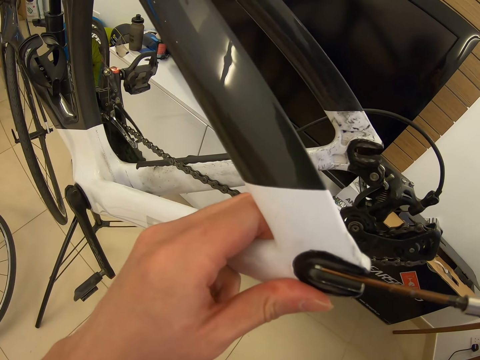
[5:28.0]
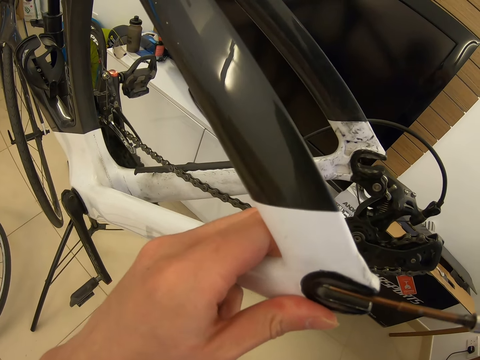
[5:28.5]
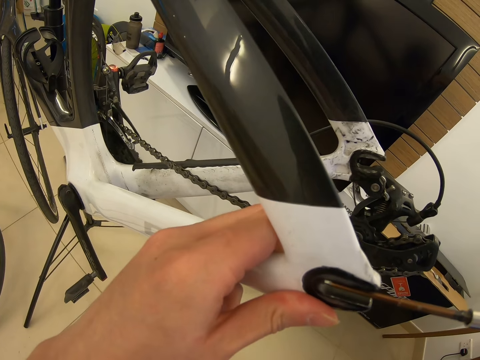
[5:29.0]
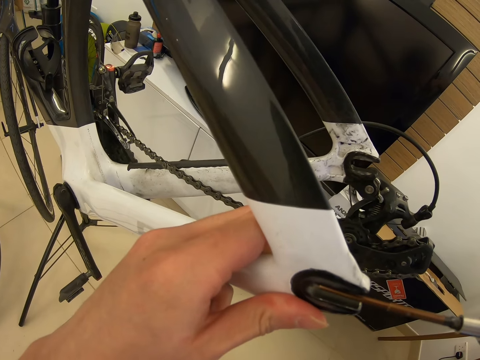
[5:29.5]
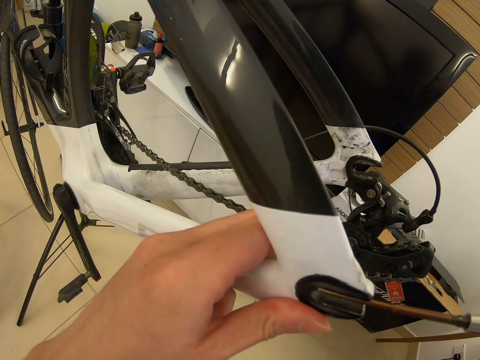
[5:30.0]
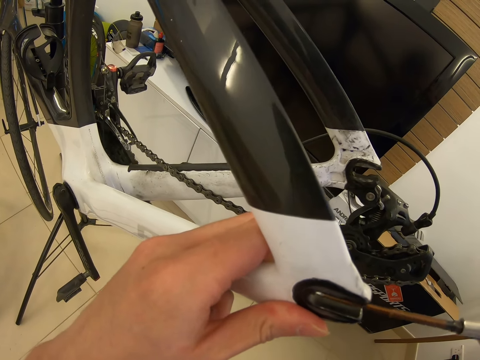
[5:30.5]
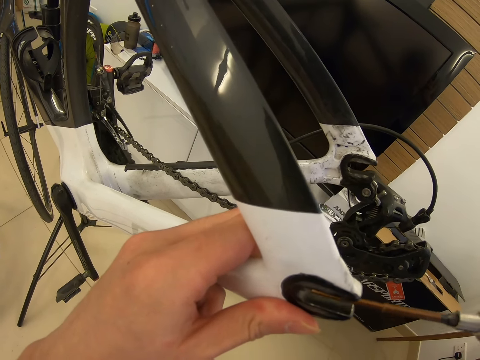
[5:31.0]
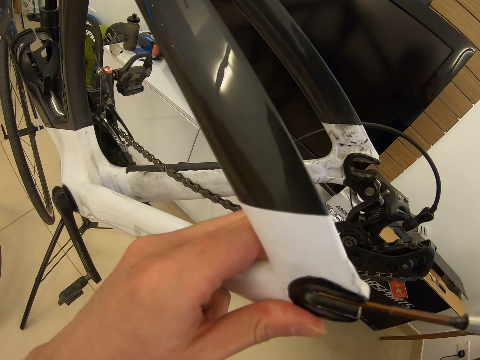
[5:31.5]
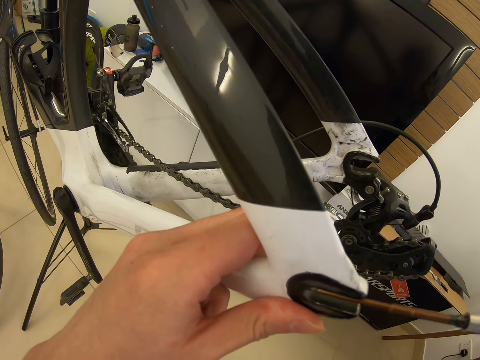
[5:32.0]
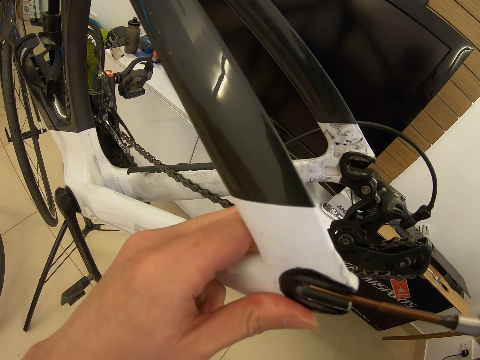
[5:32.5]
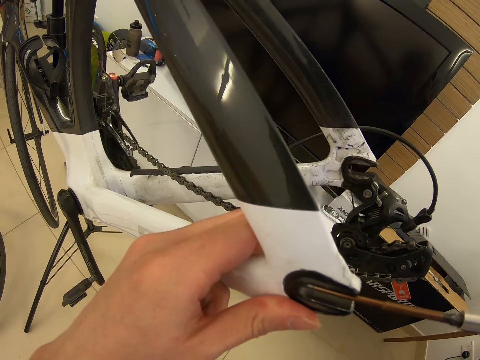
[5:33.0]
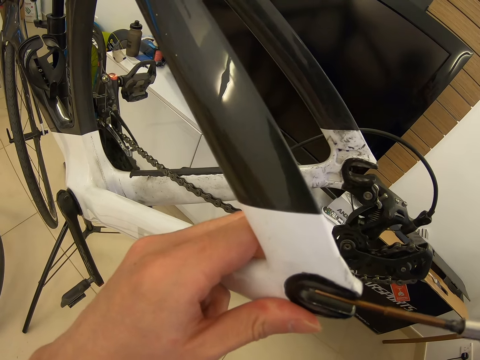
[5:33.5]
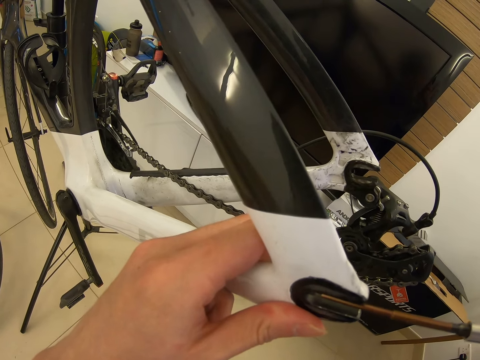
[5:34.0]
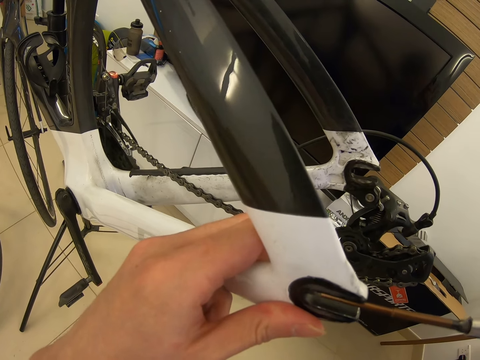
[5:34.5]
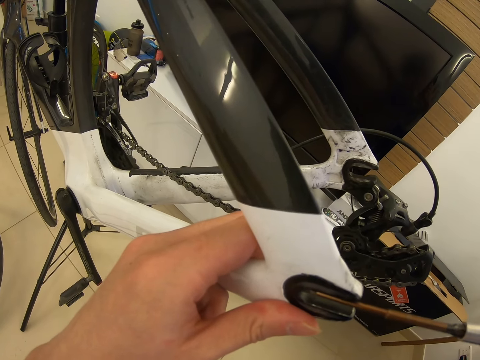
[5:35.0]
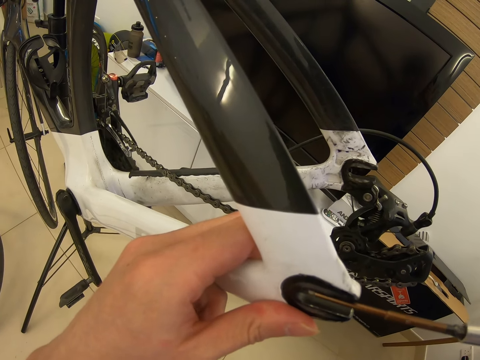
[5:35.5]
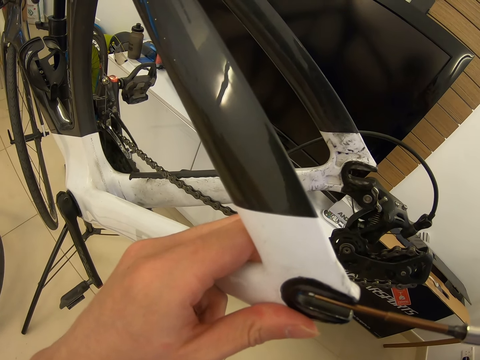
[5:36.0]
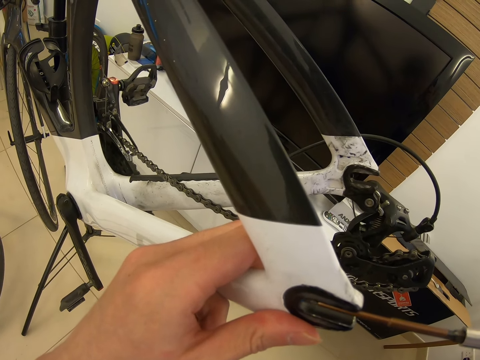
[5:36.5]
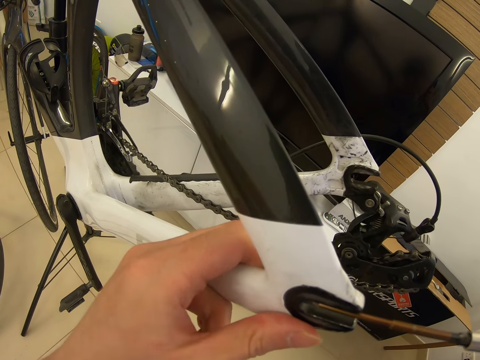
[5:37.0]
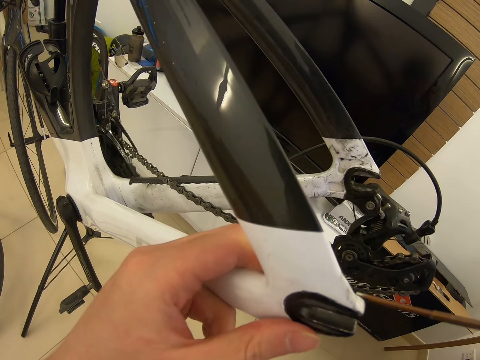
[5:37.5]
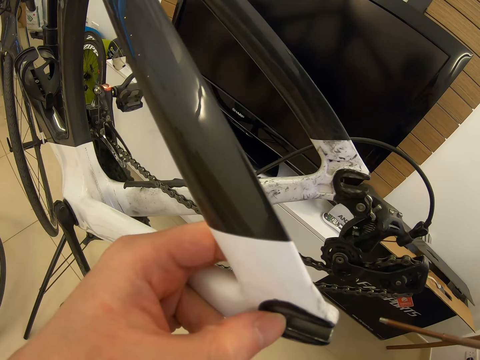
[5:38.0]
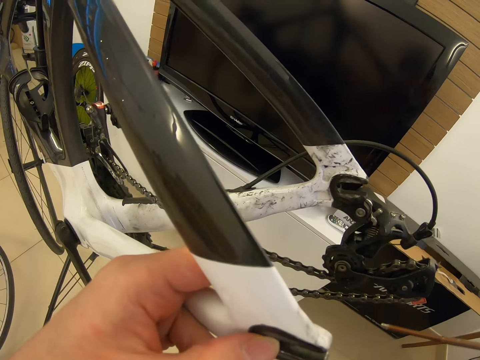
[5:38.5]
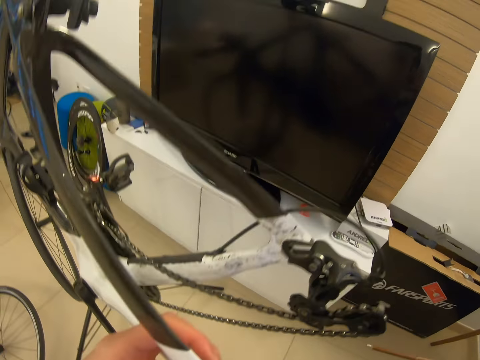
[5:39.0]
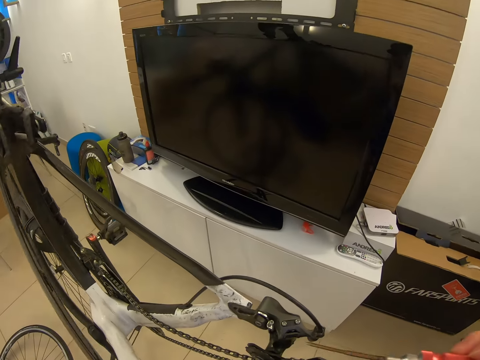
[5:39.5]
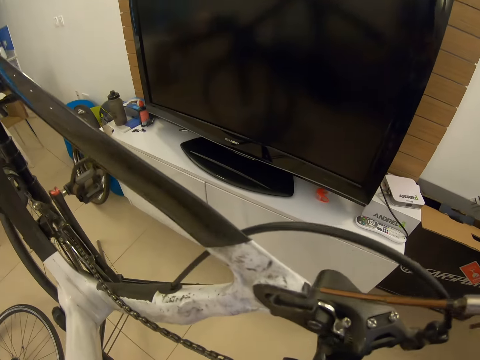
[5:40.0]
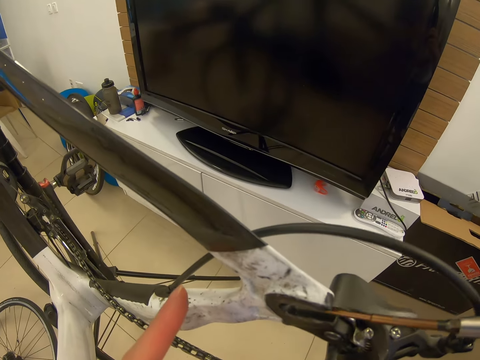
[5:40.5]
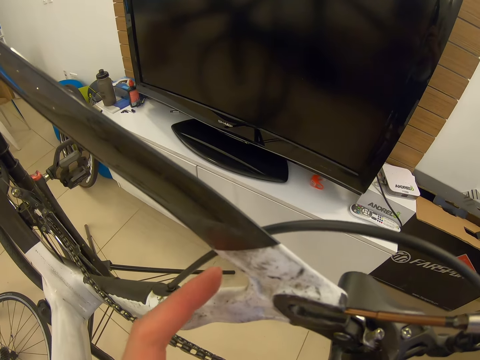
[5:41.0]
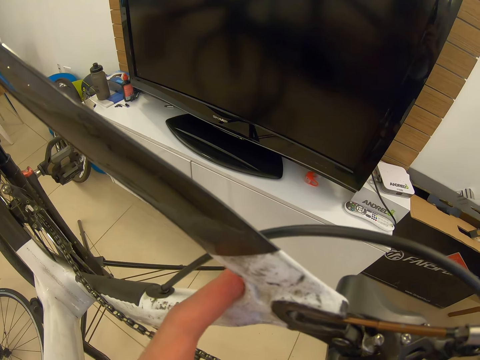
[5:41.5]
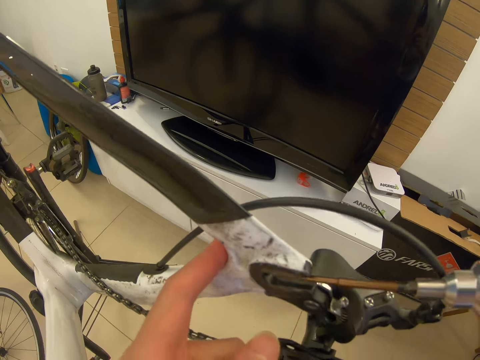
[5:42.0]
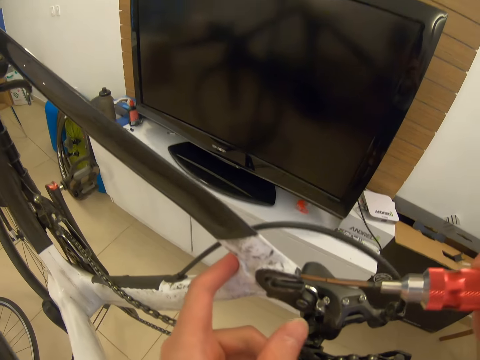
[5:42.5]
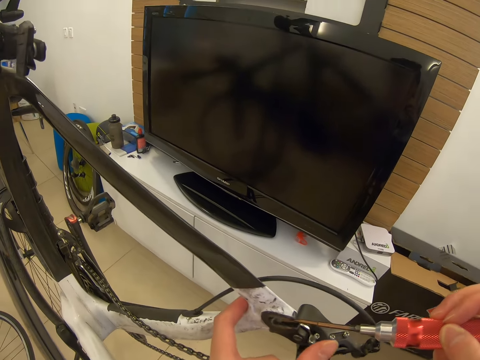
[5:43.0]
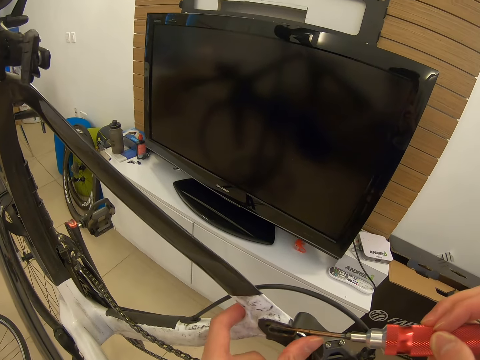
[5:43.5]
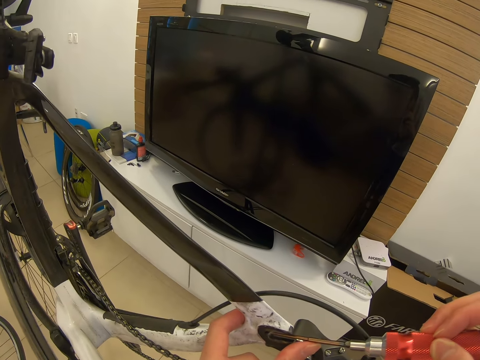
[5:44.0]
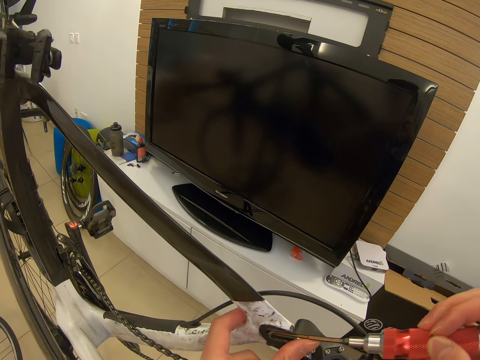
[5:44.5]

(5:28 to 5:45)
The camera wearer looks around. They fix the bicycle with a screwdriver.

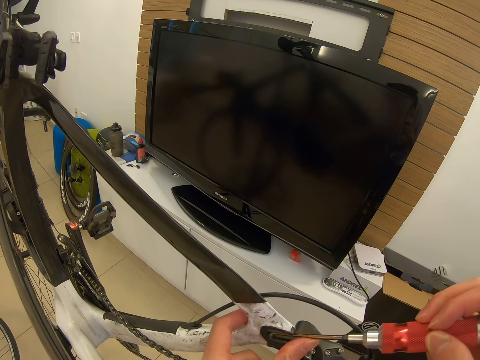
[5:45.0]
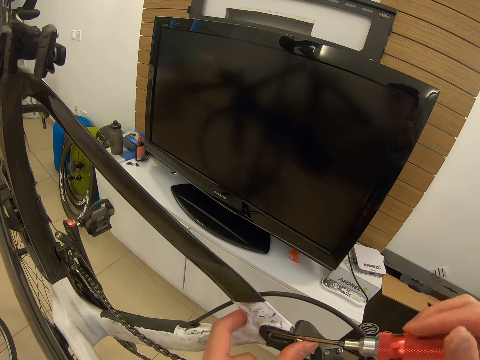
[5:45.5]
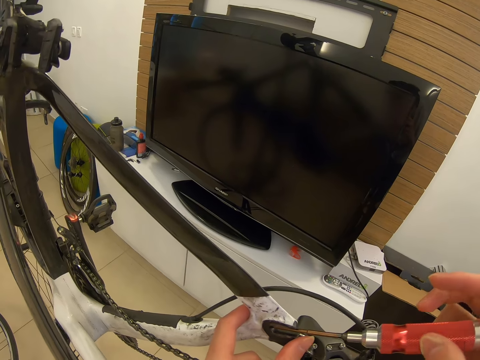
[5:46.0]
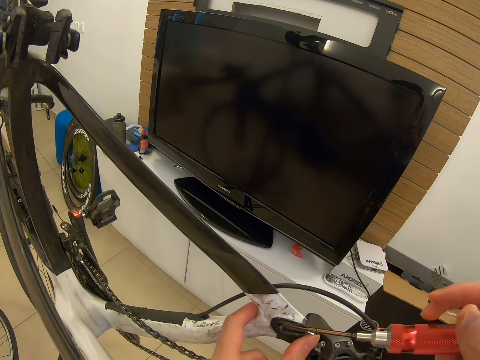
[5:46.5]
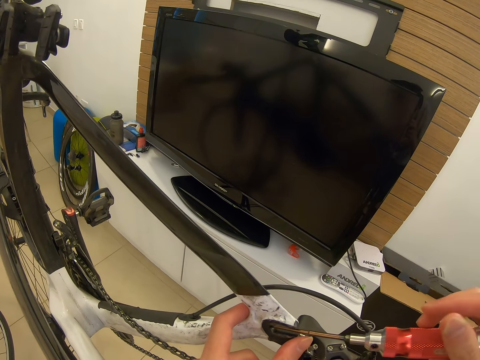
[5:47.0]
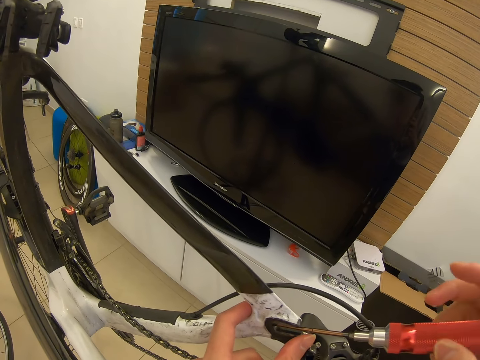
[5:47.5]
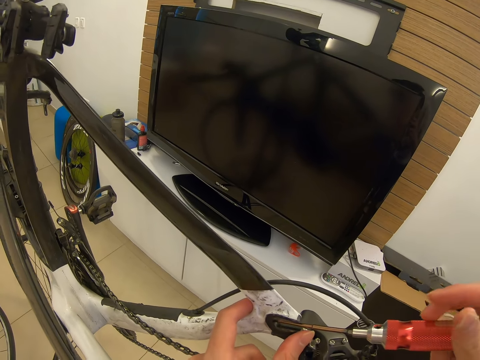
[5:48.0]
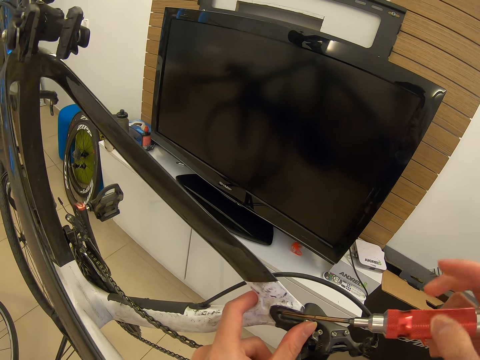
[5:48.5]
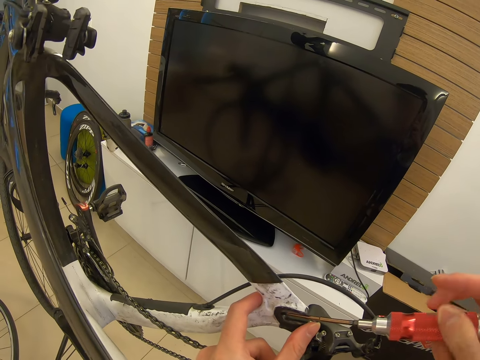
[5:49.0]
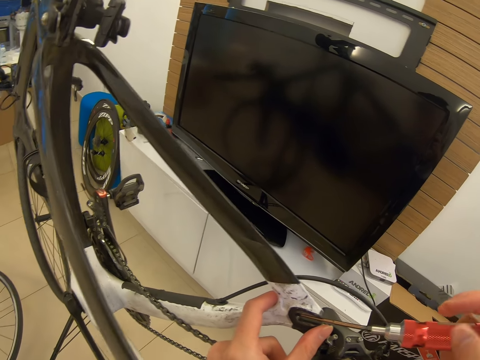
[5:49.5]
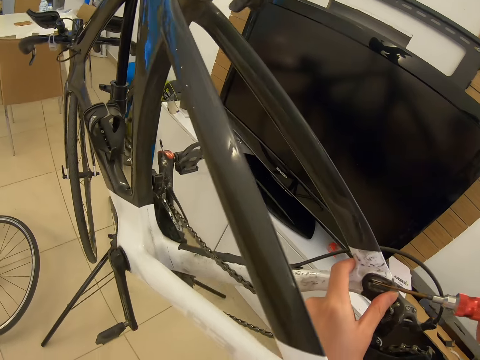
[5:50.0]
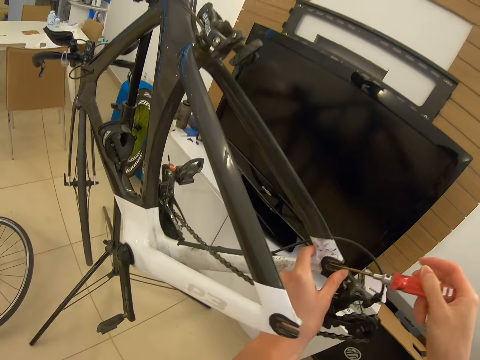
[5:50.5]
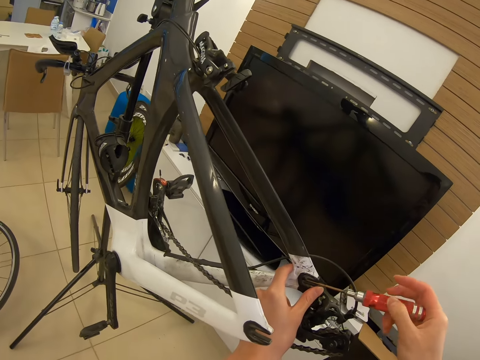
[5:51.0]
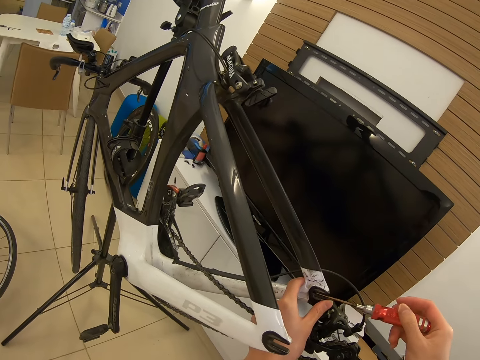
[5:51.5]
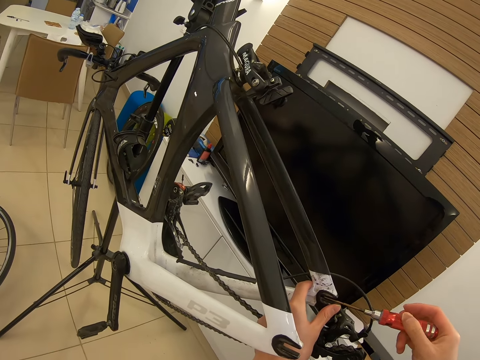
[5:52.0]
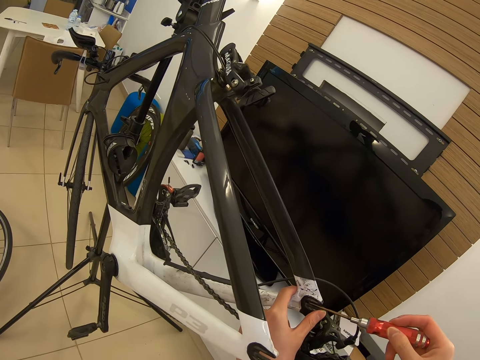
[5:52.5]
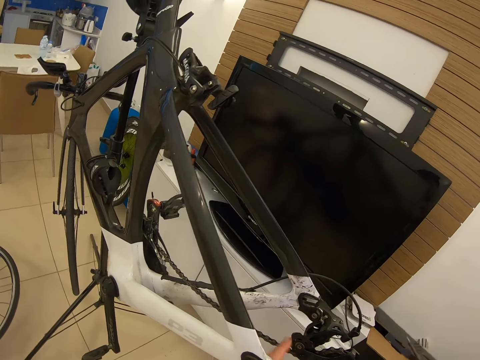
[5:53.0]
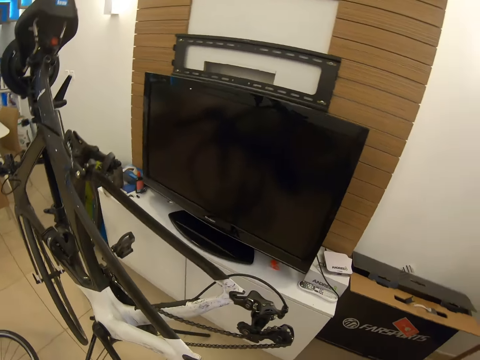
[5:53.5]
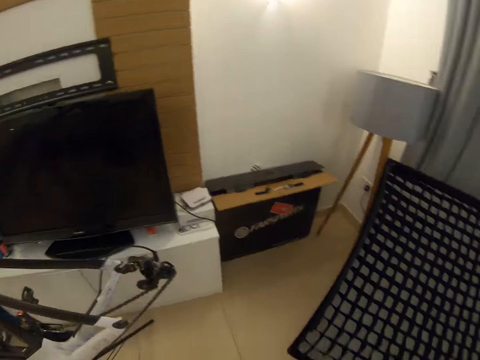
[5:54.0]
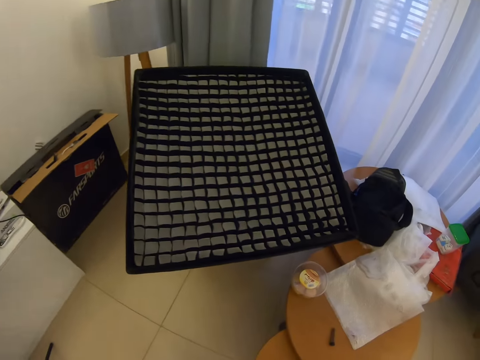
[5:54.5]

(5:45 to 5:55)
The camera wearer looks around.
